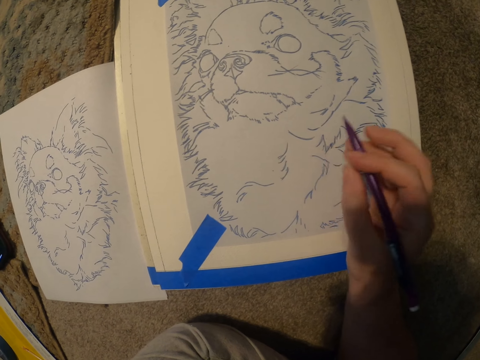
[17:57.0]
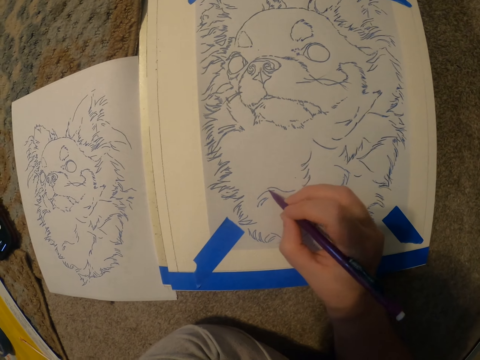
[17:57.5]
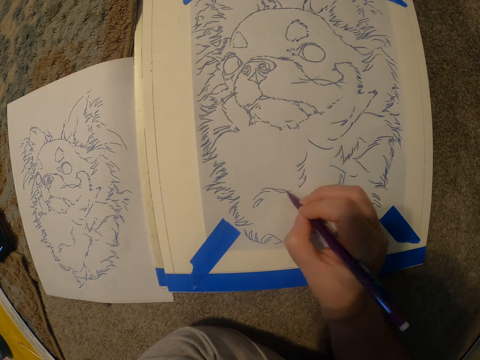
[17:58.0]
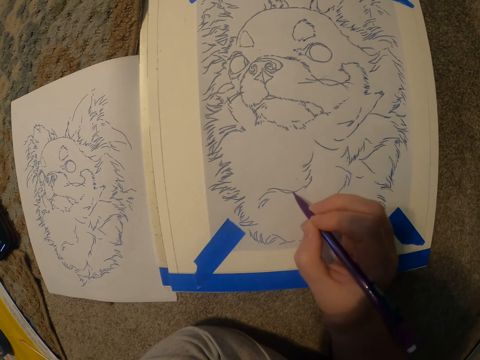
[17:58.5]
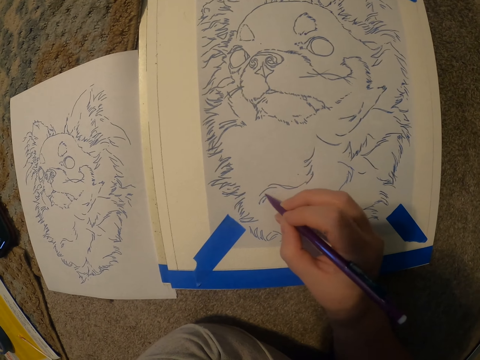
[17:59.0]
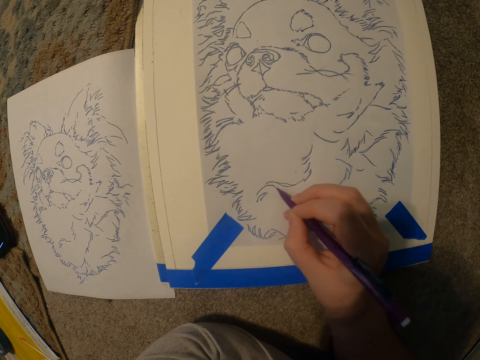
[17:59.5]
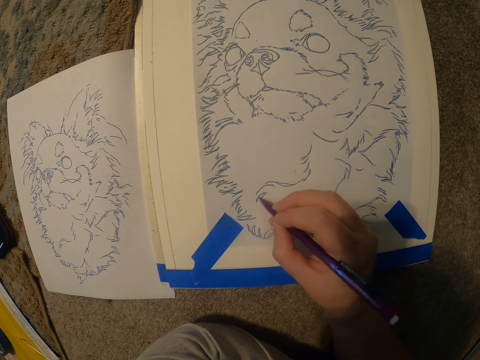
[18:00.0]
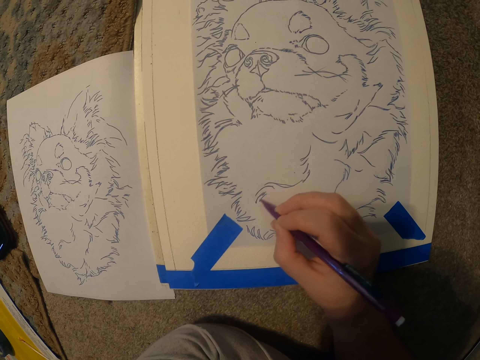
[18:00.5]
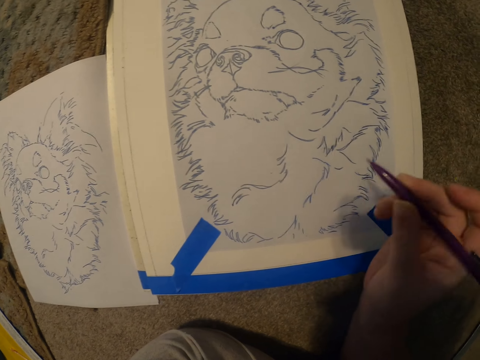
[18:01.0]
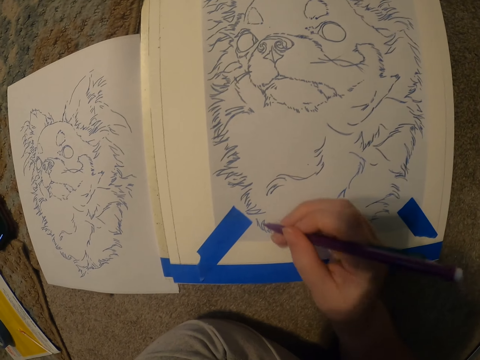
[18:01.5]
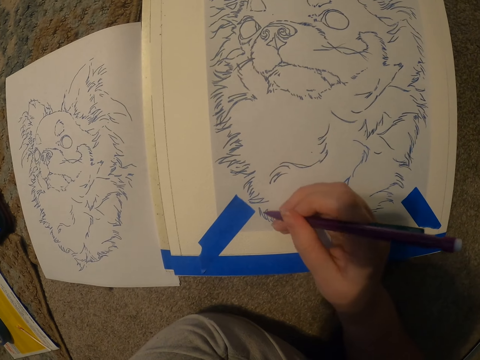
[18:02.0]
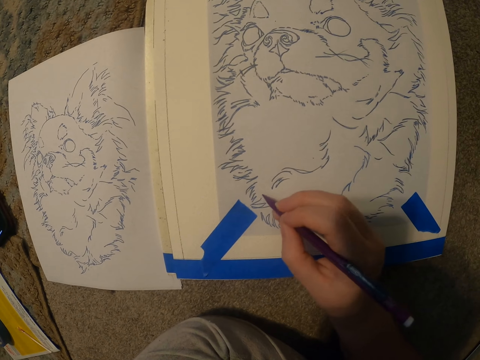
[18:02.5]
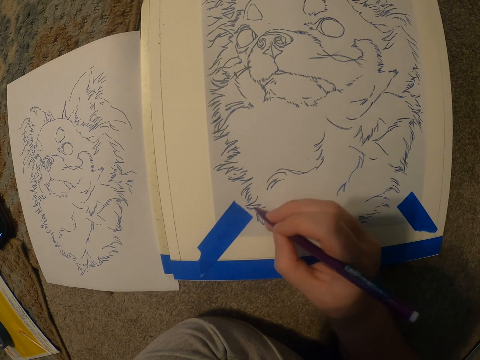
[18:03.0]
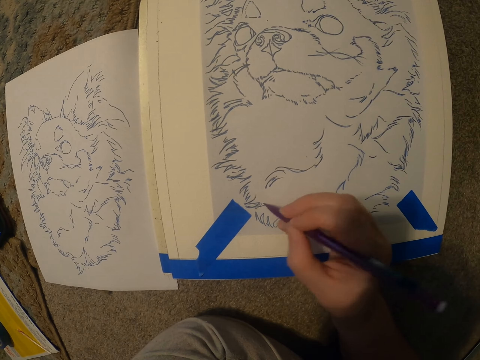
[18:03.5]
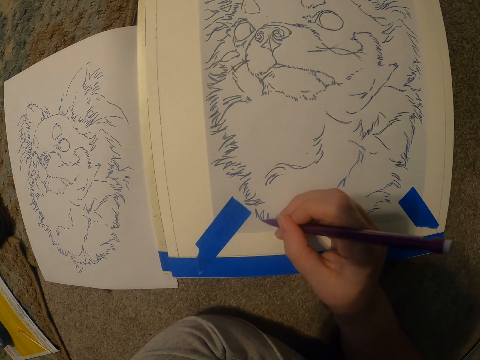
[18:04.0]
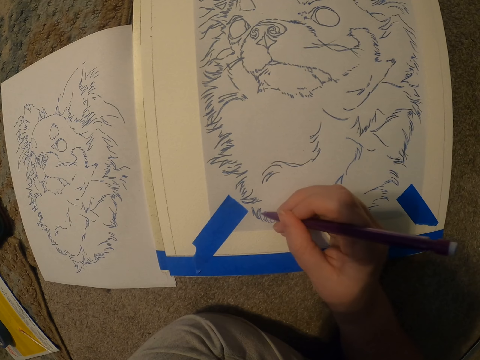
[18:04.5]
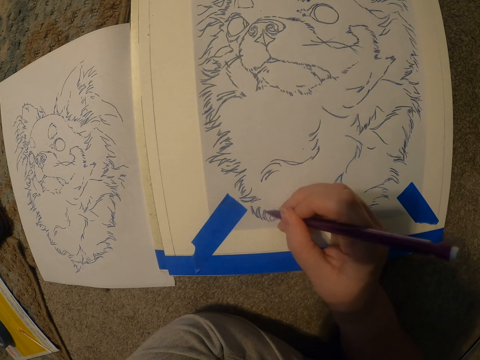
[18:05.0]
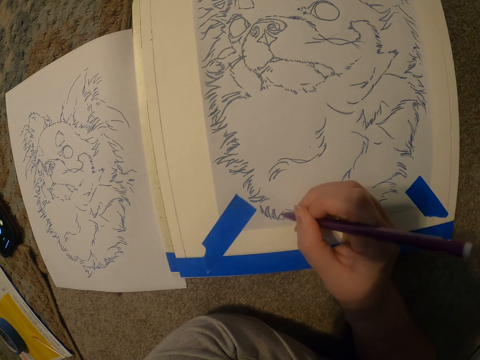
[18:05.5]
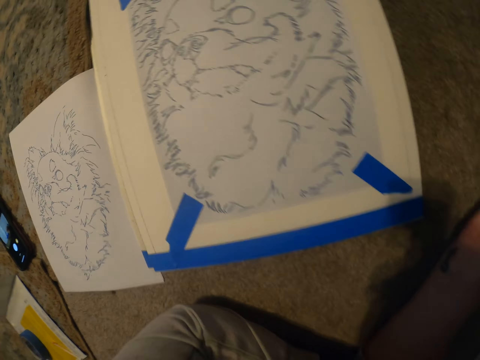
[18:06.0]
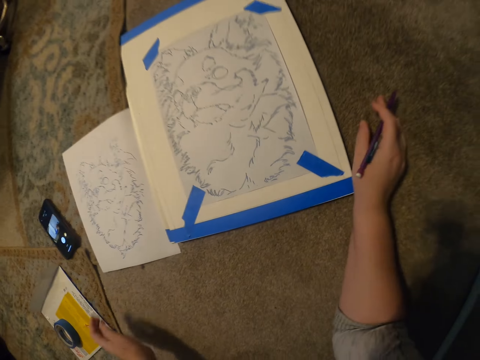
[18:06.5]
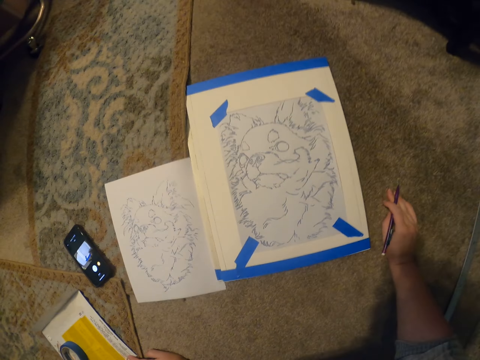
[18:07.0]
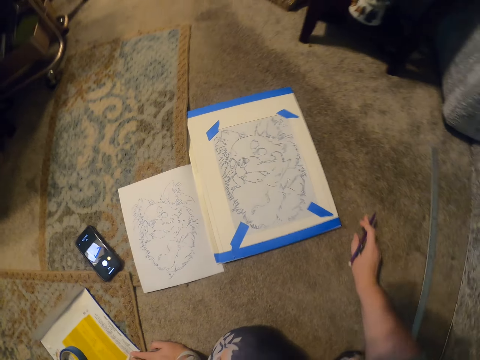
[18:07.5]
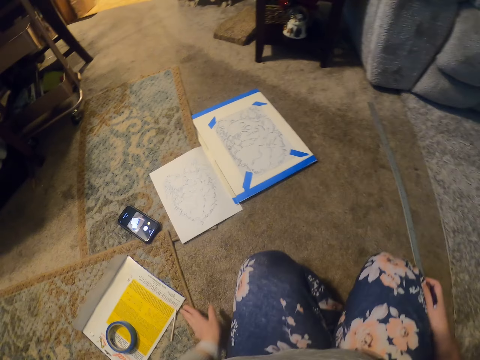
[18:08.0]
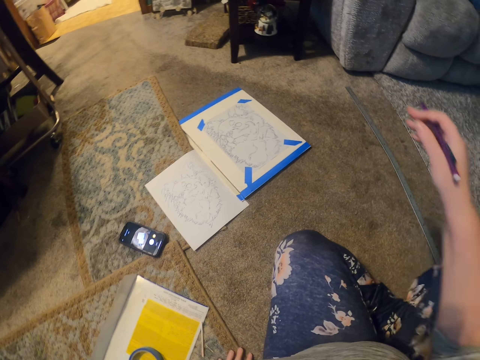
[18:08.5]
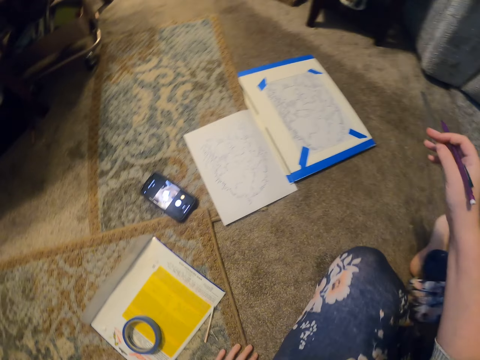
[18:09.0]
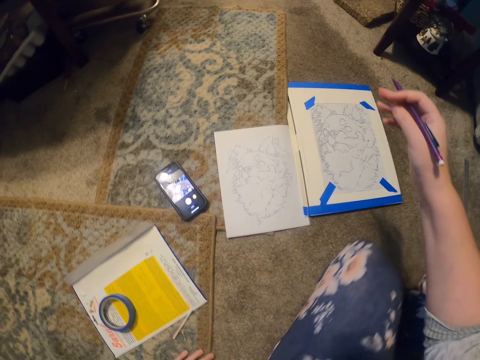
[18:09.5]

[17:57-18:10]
The camera wearer moves the hand with the pen. They draw the picture on the book. They move the hand down. They move on the floor.

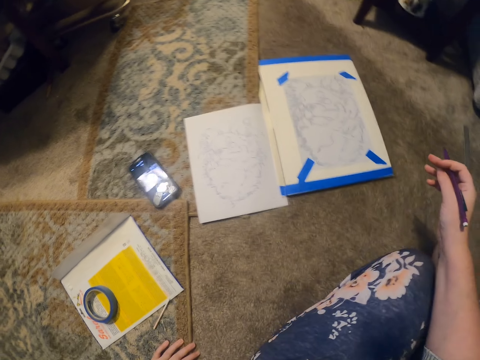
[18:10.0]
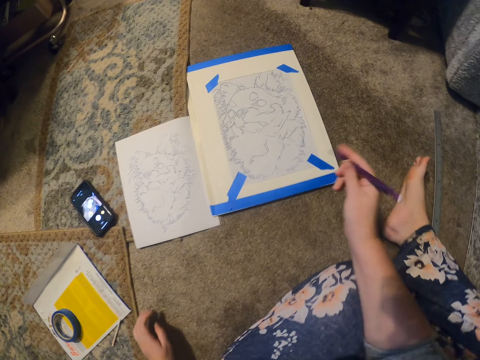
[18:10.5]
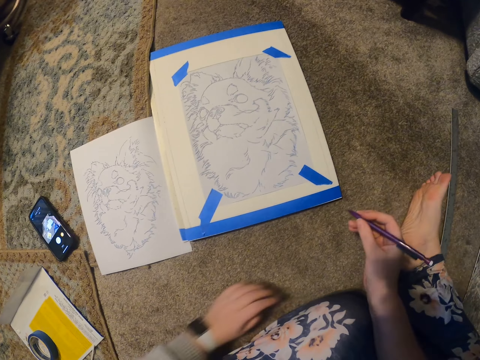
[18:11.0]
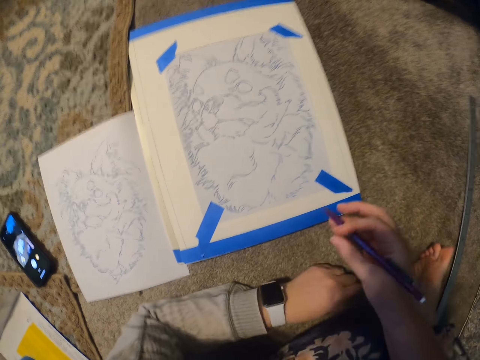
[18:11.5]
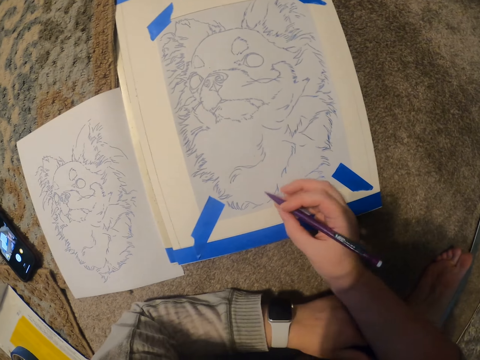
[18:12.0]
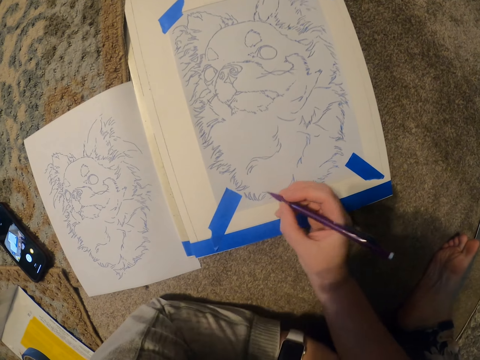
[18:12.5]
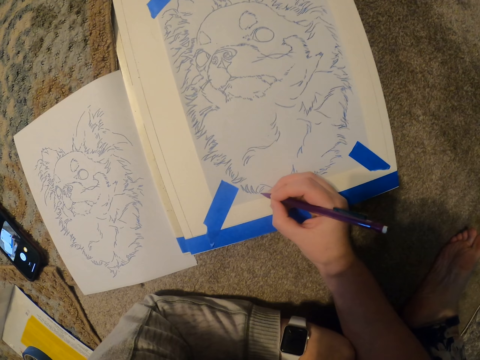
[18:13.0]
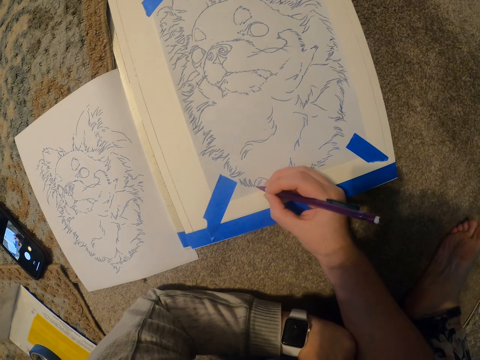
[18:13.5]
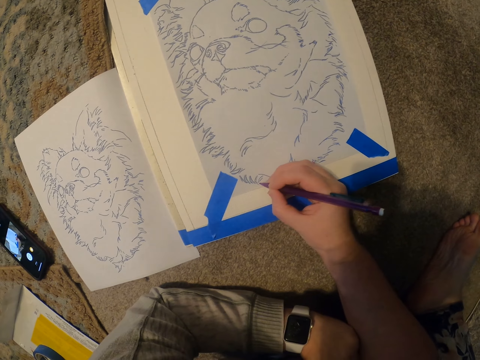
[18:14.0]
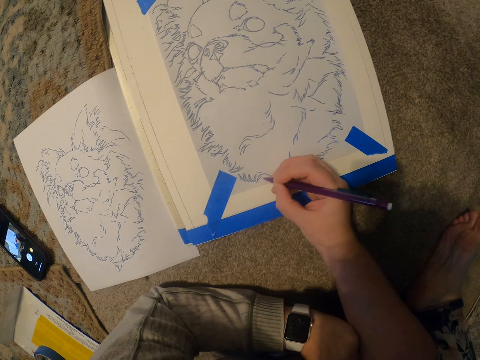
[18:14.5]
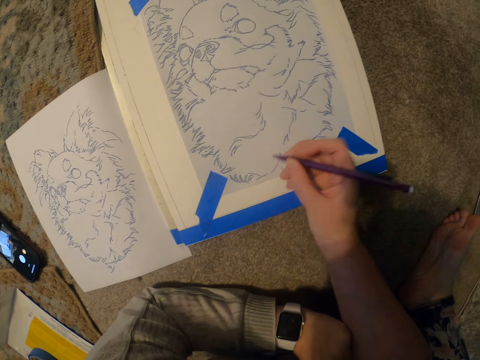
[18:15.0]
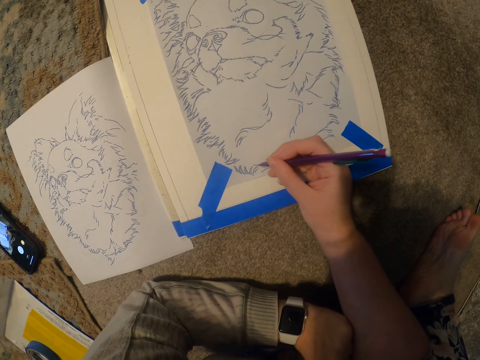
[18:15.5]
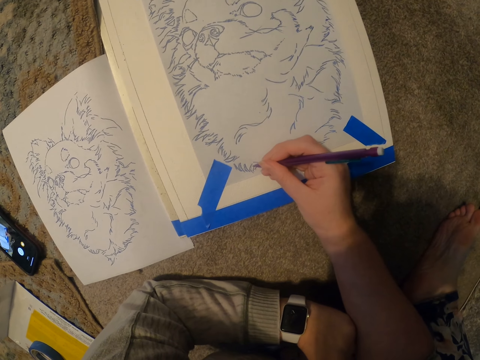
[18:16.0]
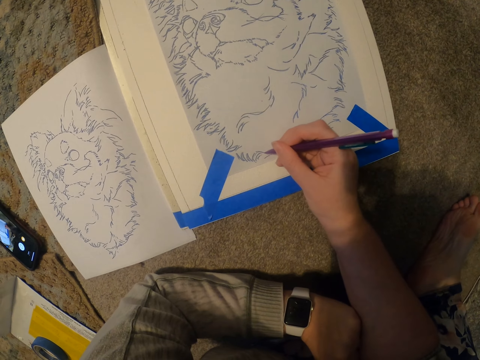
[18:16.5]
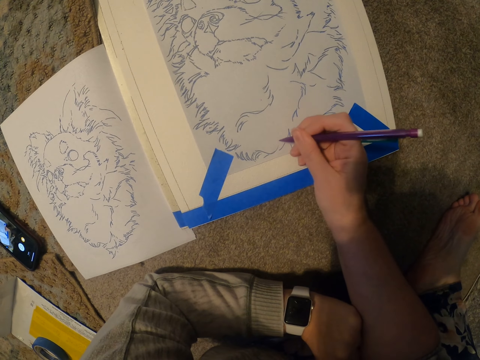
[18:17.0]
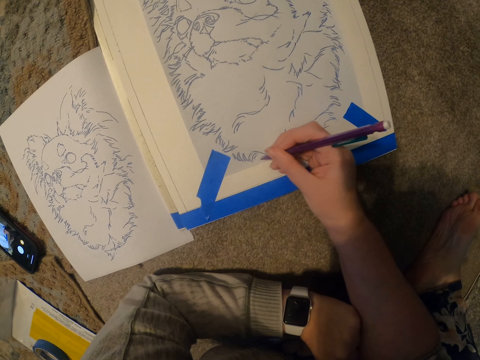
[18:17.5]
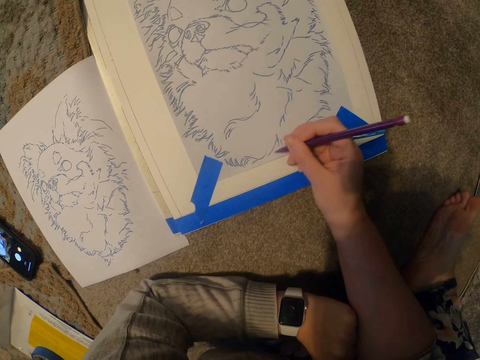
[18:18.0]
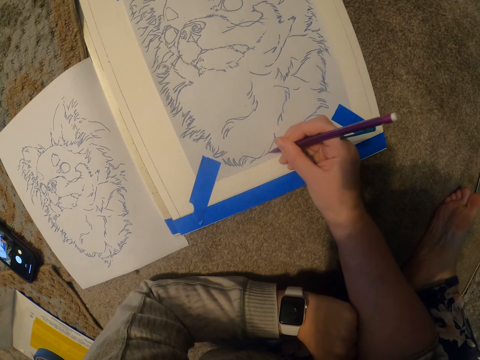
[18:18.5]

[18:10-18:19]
The camera wearer draws the picture on the book.

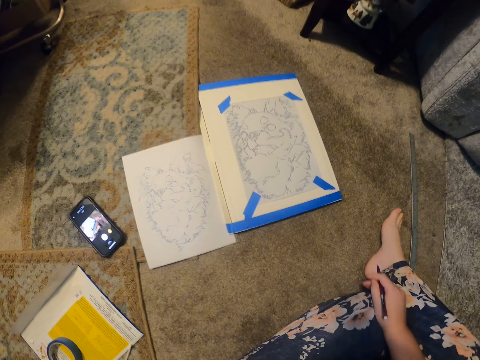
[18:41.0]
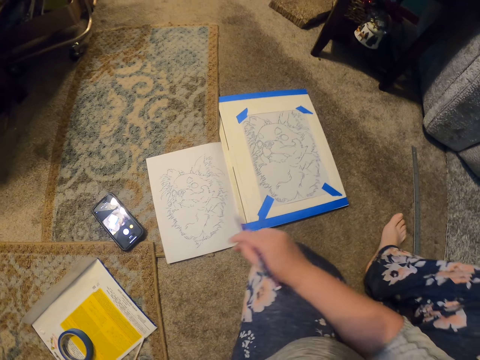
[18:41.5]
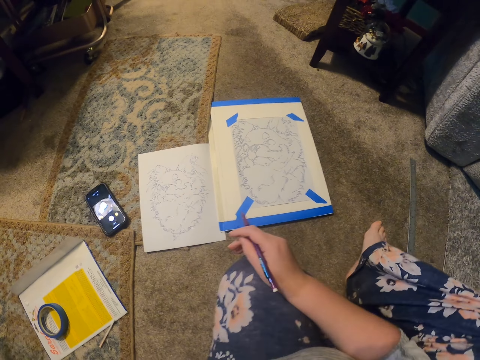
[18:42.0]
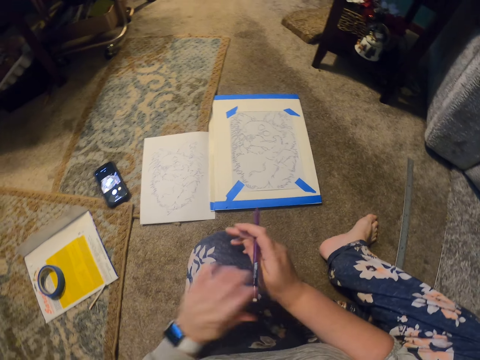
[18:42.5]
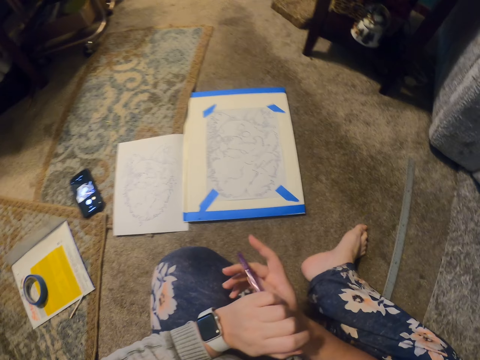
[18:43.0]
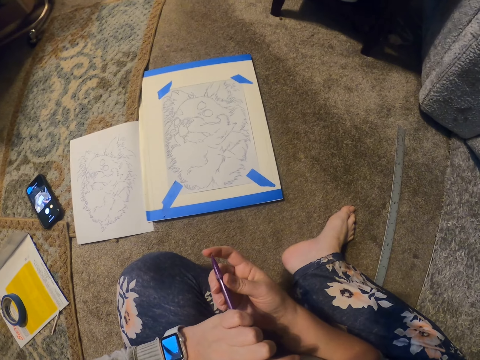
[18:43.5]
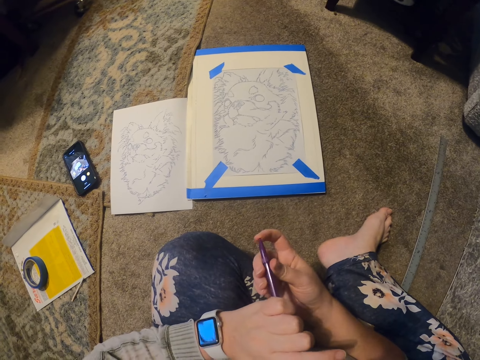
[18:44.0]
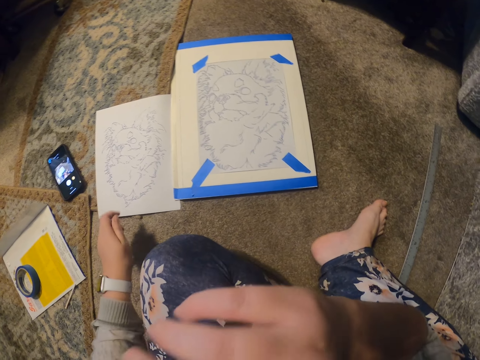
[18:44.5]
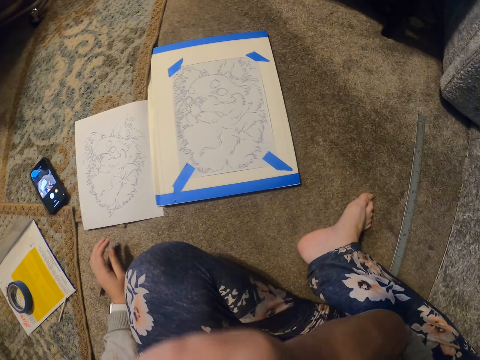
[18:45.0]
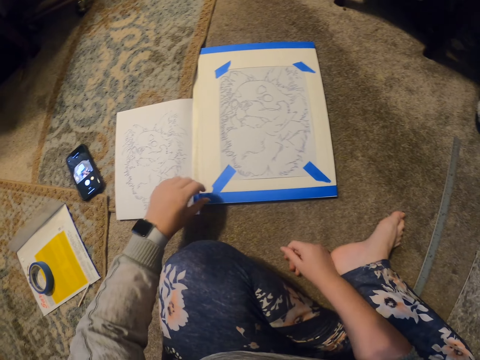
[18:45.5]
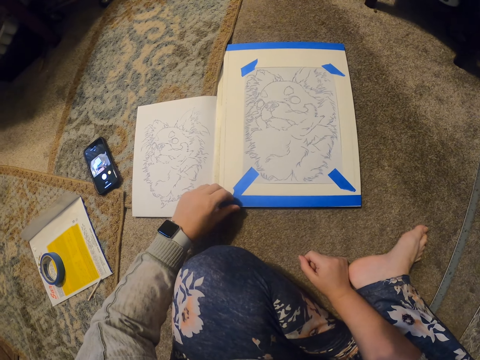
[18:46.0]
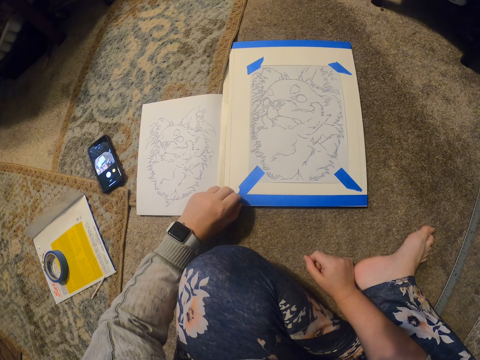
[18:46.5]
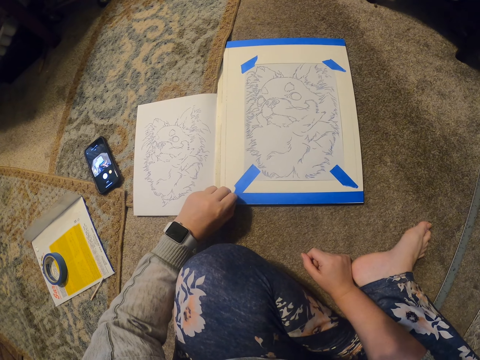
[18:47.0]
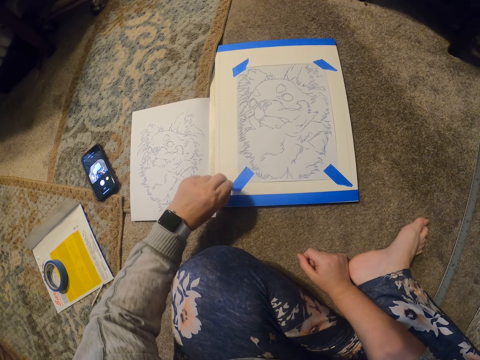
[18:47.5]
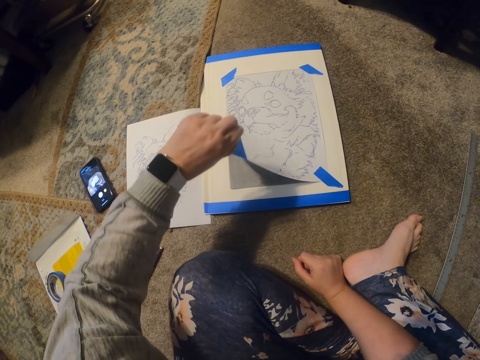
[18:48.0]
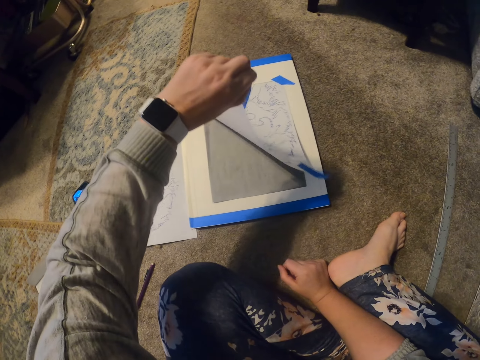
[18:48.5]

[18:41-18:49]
The camera wearer holds her hand. She holds a pen with both hands. She rubs her face with a hand. She puts the pen down. She removes a seal tape and a paper from the clipboard.
